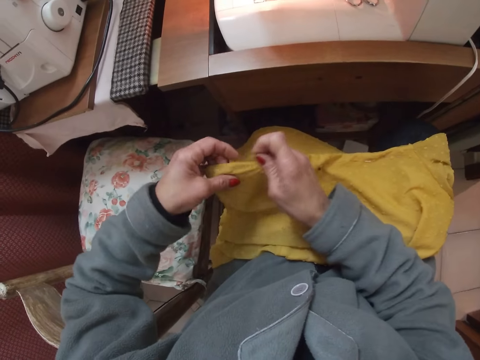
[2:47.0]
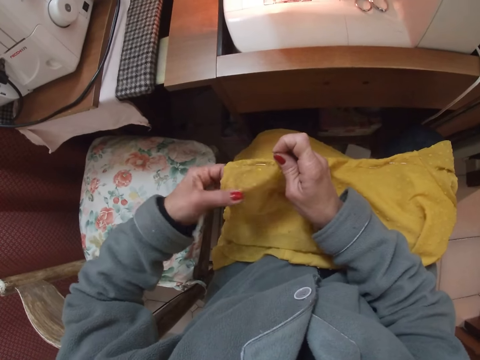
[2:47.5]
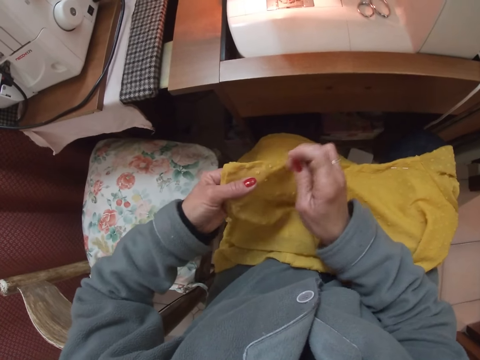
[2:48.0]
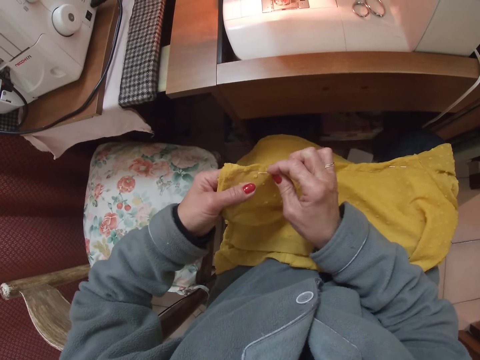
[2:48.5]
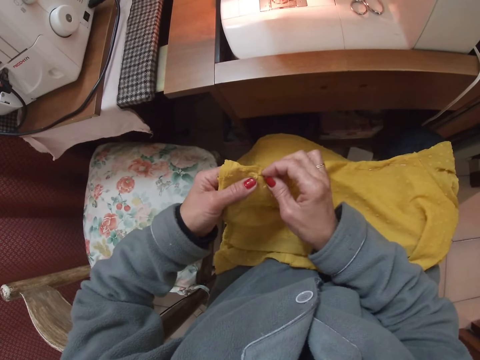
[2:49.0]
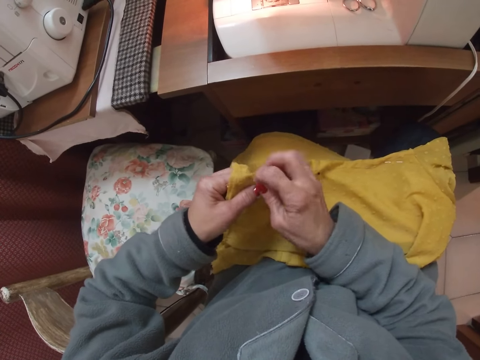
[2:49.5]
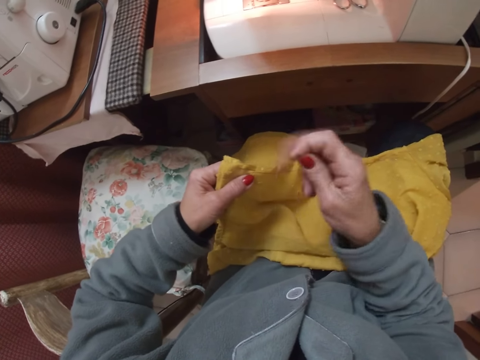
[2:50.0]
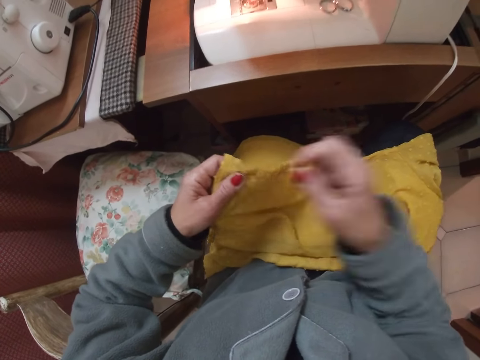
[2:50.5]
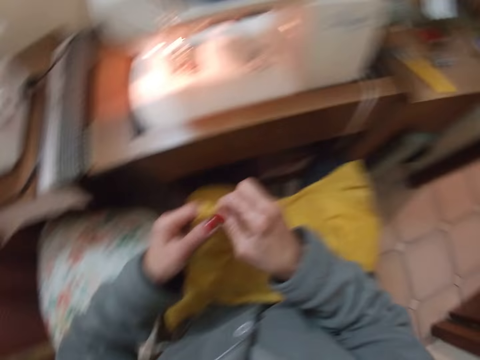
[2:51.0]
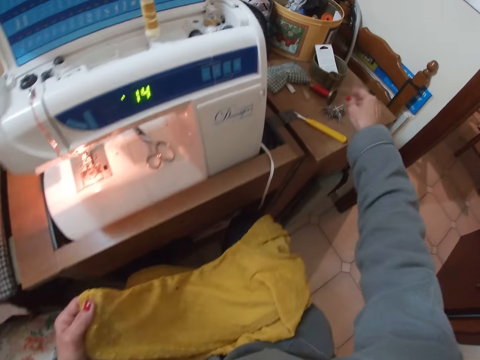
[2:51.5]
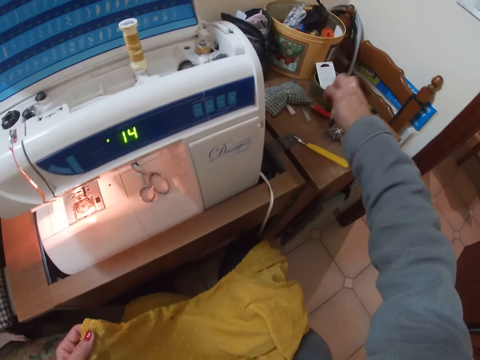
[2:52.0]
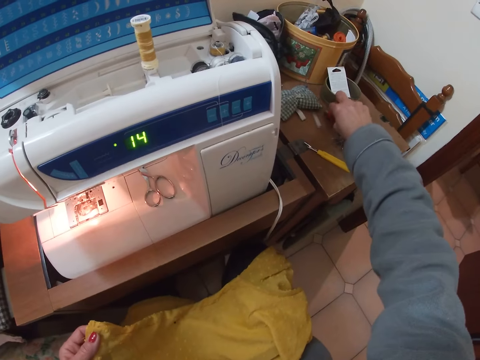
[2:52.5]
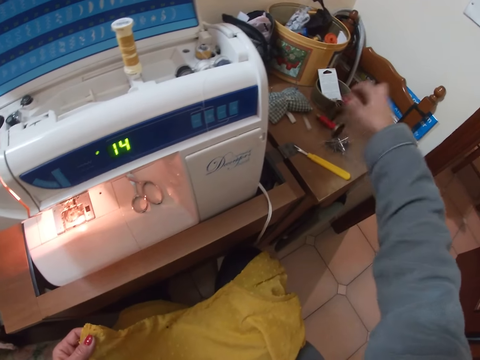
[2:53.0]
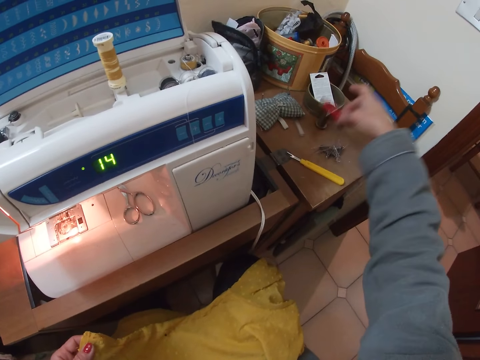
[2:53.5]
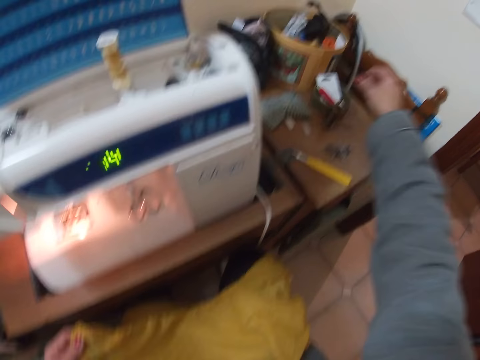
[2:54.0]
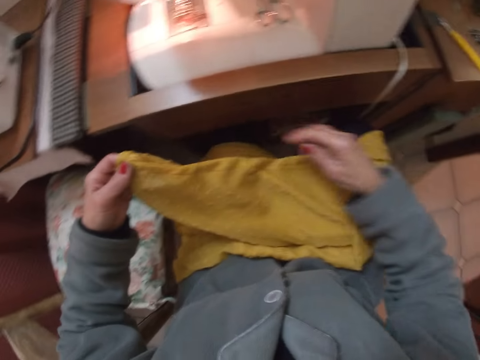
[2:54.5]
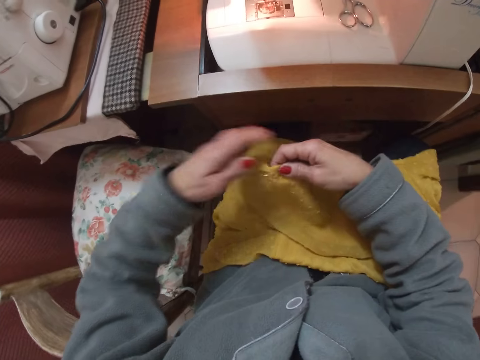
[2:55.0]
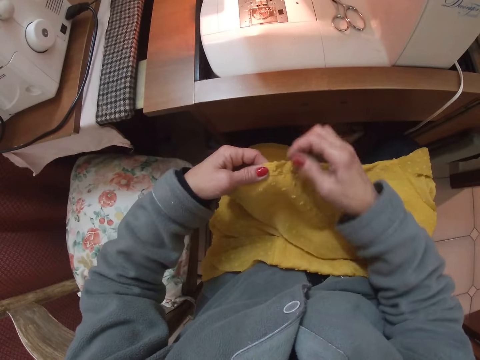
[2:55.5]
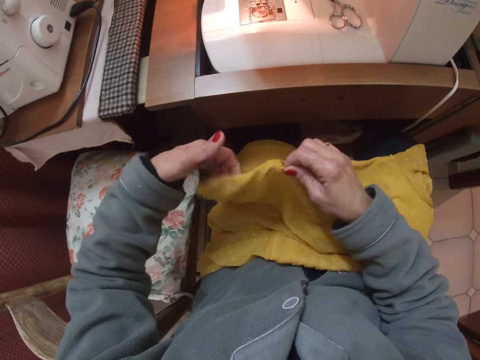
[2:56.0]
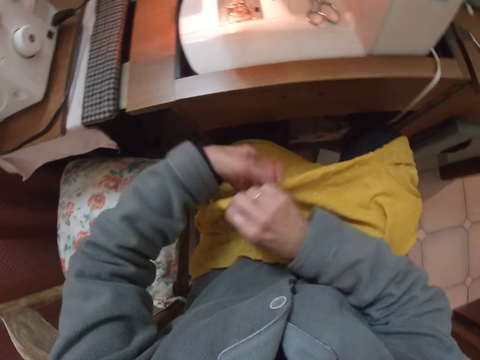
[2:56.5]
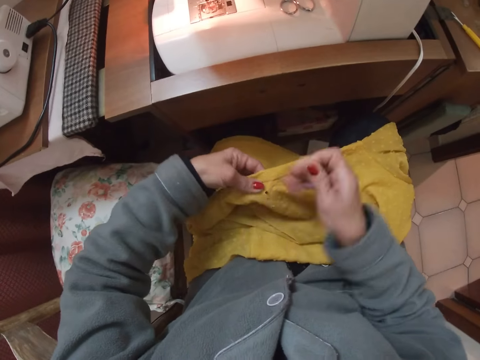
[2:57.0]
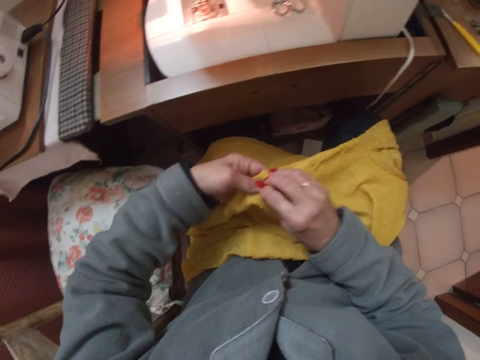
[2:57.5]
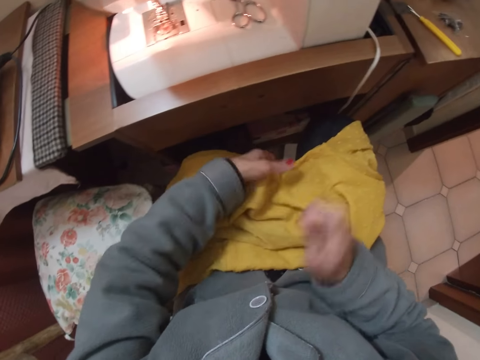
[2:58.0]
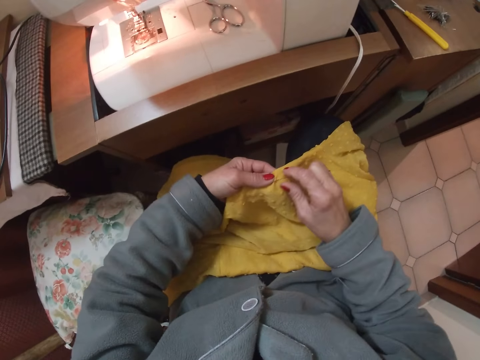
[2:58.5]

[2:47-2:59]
The camera wearer removes a pin from the blouse. He puts the needle in his mouth. He drops the pin on the magnet on the table. He takes the thread roll and places the thread roll into the container on the table. He removes some more pins from the blouse.

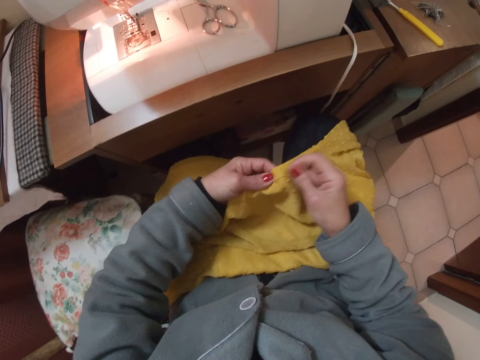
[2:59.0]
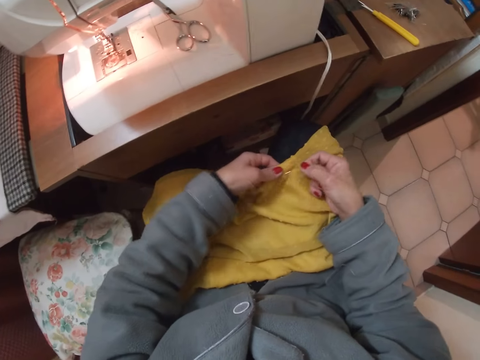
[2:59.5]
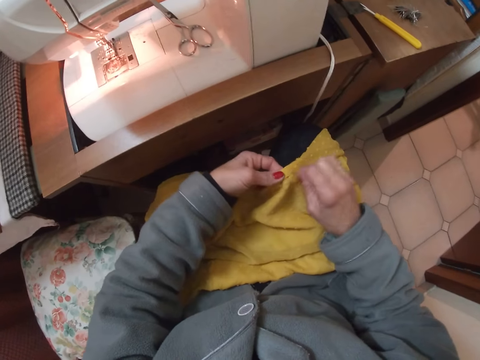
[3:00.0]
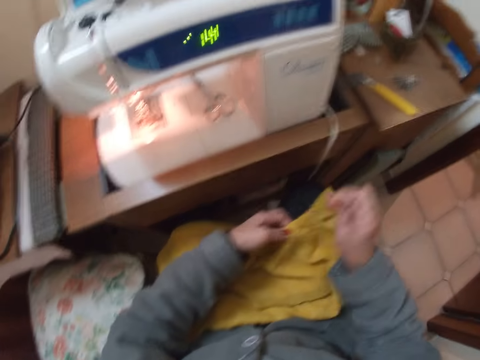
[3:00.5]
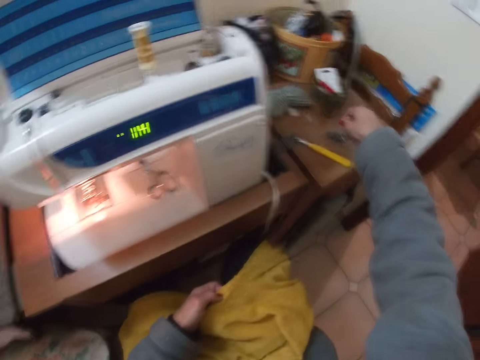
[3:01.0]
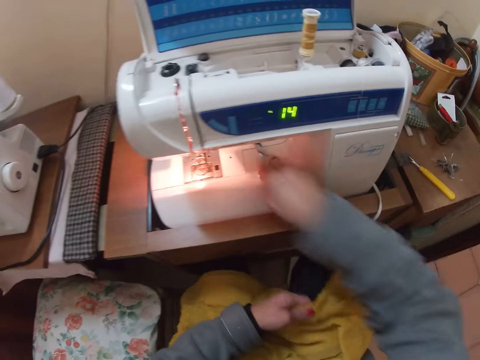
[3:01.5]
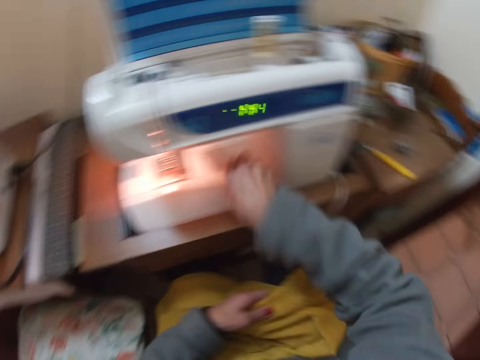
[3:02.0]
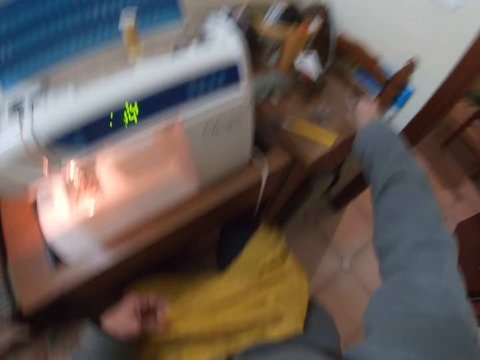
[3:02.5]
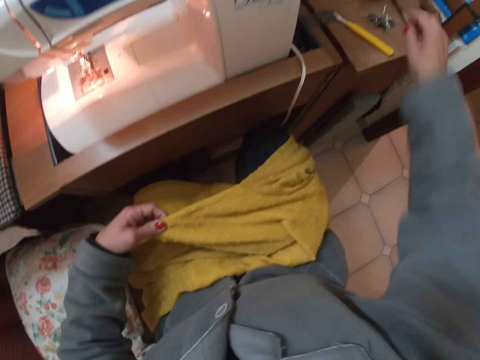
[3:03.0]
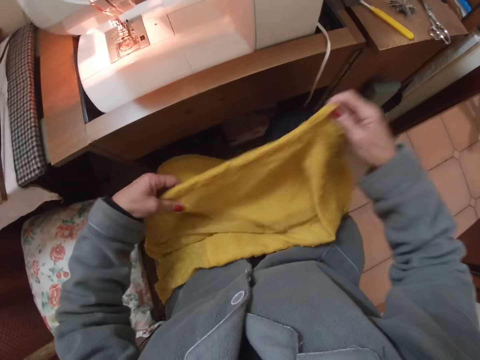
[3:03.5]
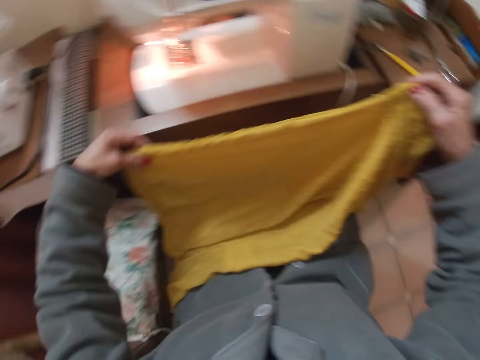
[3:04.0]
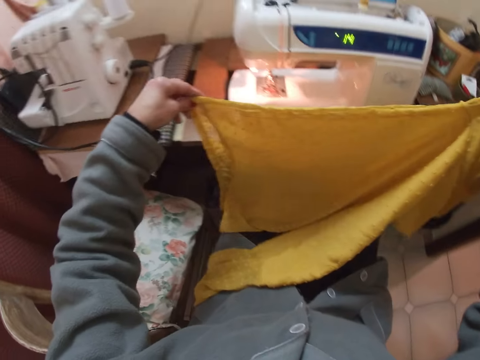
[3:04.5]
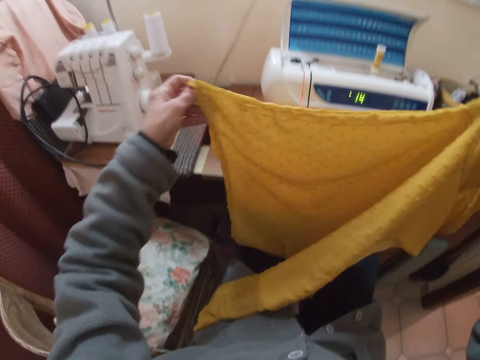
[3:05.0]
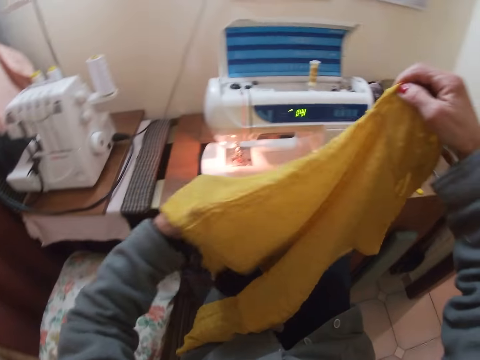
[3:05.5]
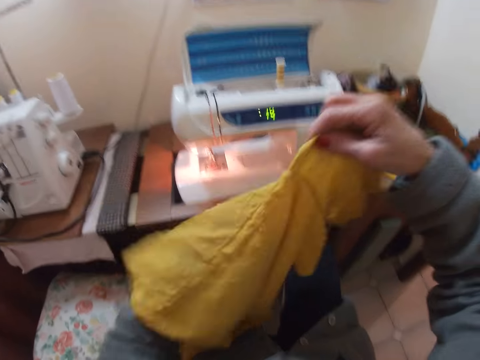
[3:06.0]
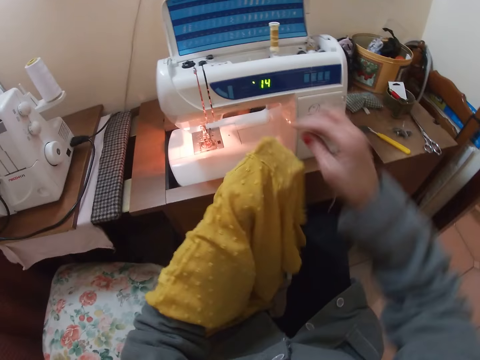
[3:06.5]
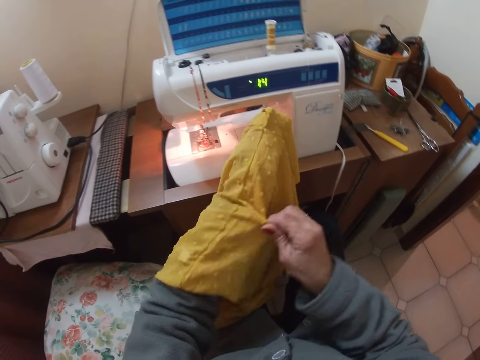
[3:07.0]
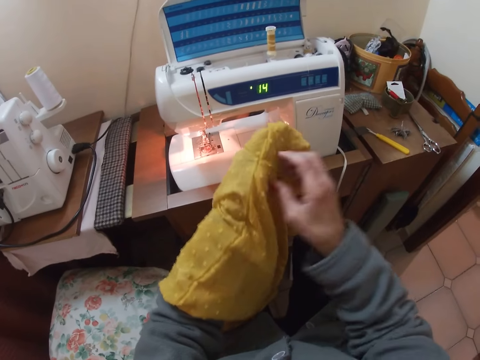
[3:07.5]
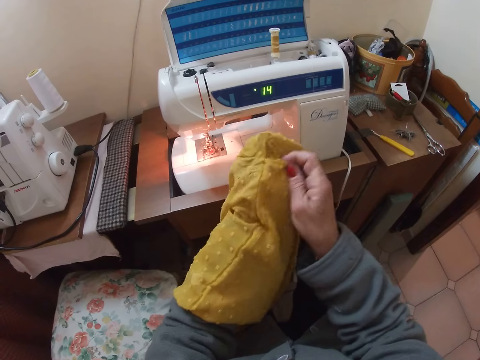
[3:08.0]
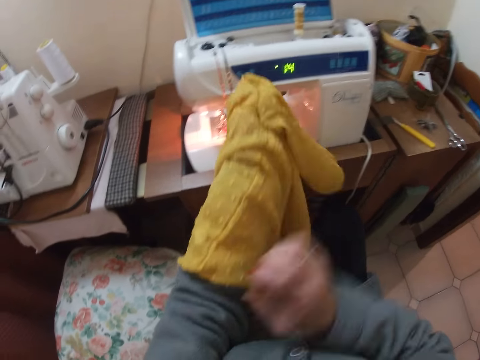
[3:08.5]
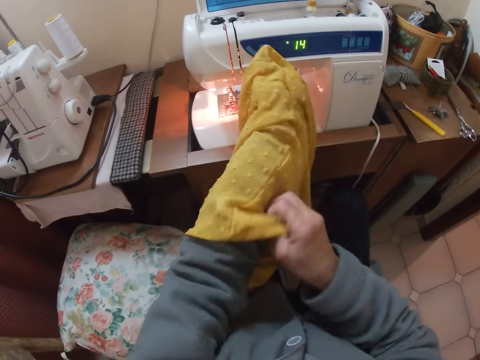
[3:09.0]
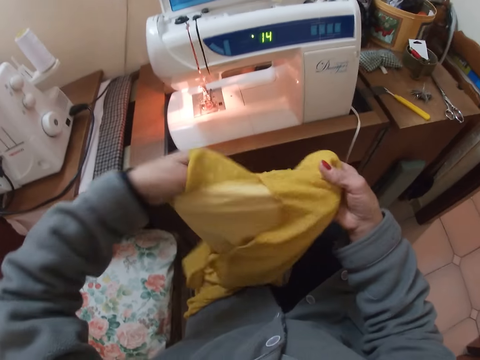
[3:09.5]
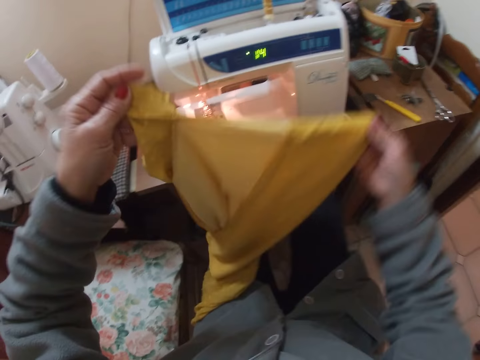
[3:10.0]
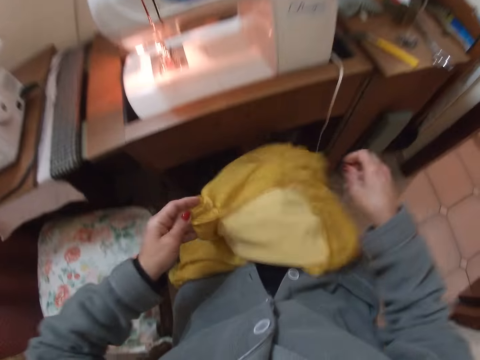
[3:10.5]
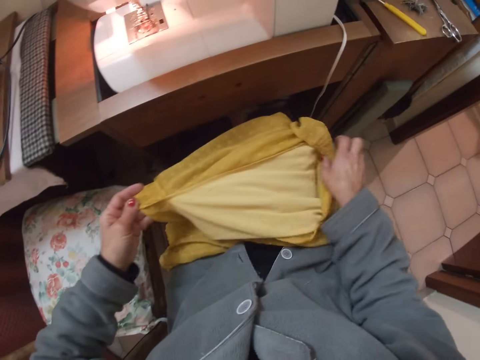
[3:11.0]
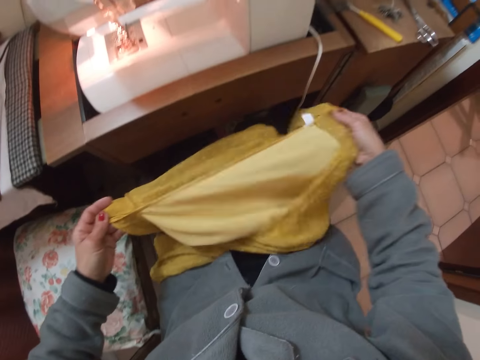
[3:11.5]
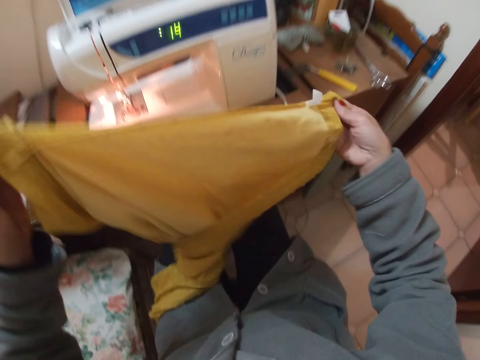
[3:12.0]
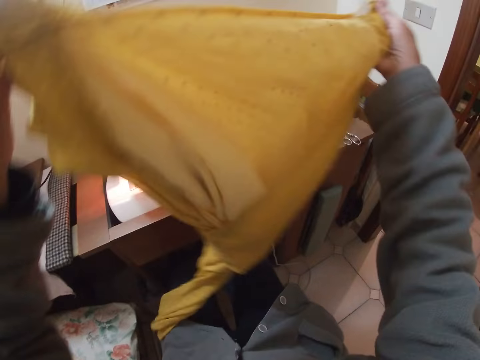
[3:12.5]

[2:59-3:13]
The camera wearer drops the pins on the magnet on the table. She picks up scissors from the sewing machine. She drops the scissors on the table. She lifts the blouse. She puts her hand in the blouse. She turns the blouse inside out with her left hand. She places the blouse on her laps. She lifts the blouse.
